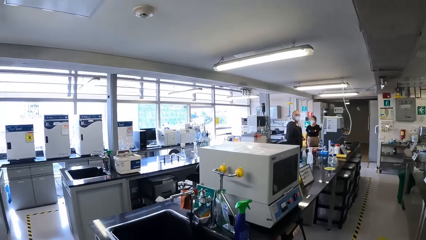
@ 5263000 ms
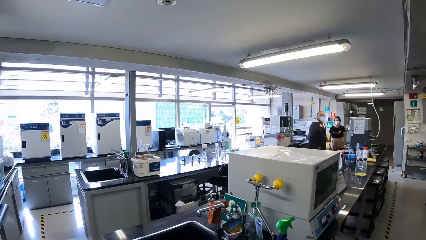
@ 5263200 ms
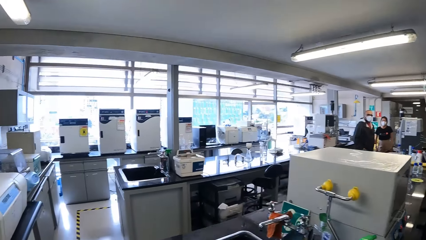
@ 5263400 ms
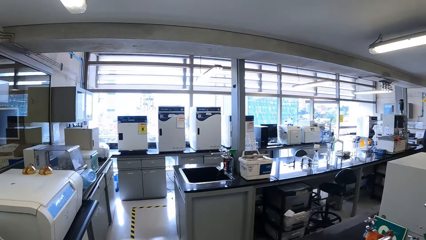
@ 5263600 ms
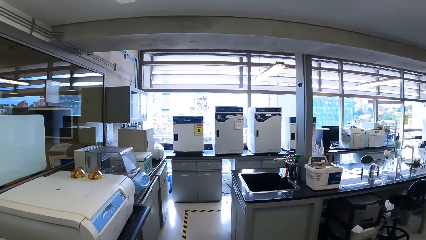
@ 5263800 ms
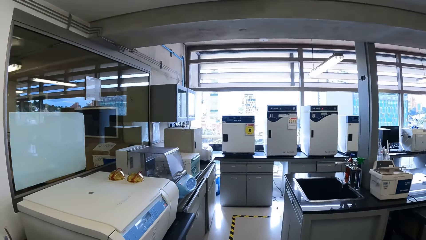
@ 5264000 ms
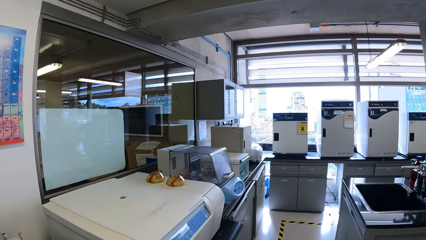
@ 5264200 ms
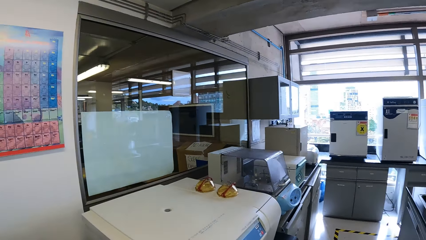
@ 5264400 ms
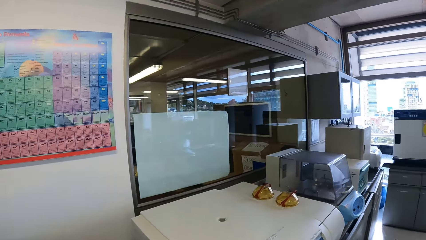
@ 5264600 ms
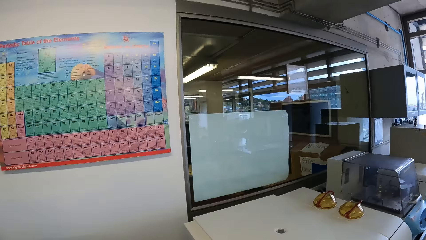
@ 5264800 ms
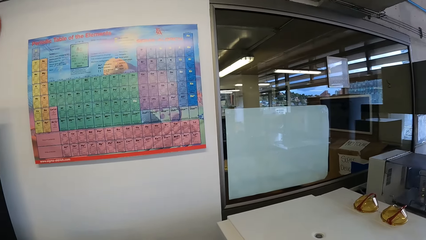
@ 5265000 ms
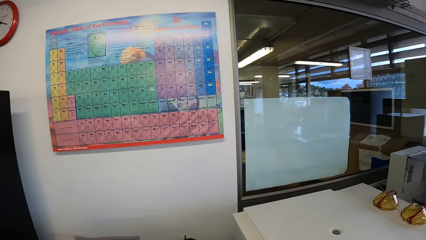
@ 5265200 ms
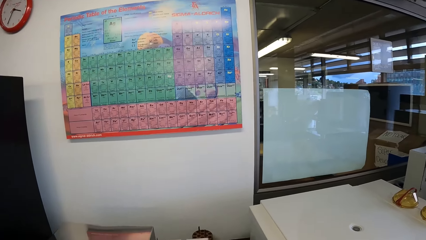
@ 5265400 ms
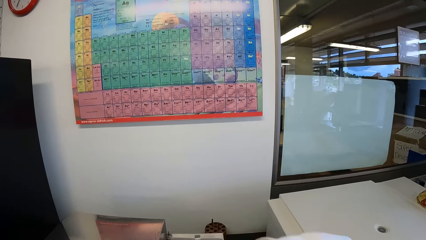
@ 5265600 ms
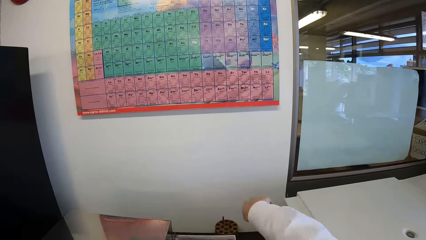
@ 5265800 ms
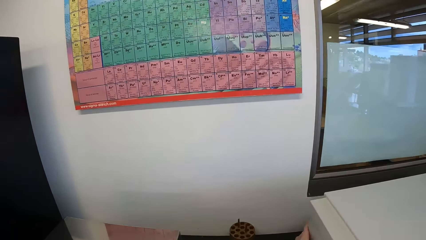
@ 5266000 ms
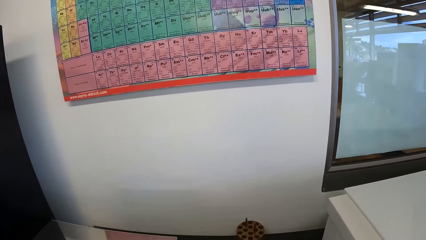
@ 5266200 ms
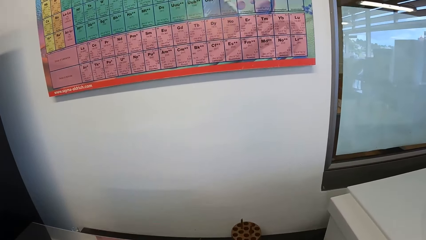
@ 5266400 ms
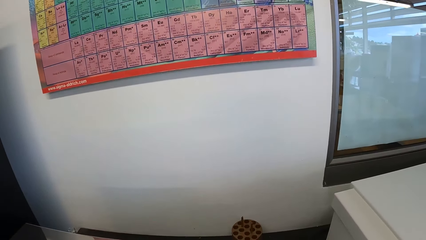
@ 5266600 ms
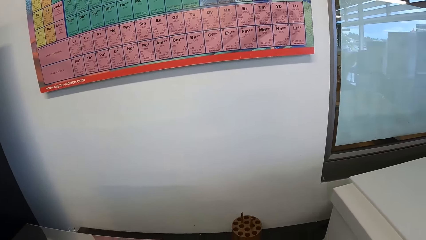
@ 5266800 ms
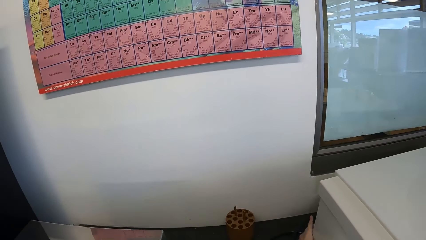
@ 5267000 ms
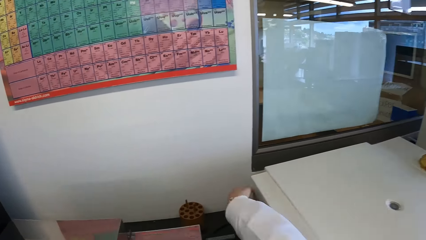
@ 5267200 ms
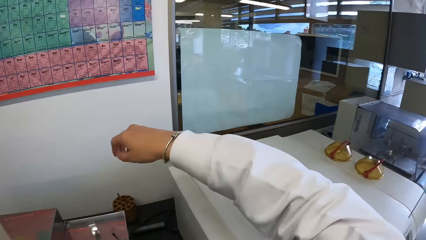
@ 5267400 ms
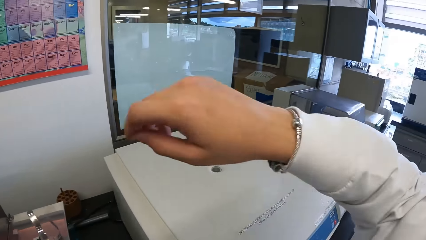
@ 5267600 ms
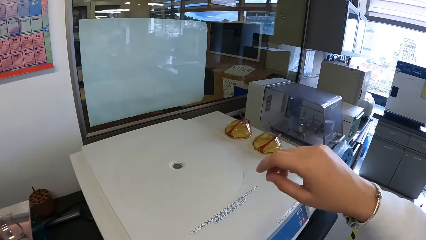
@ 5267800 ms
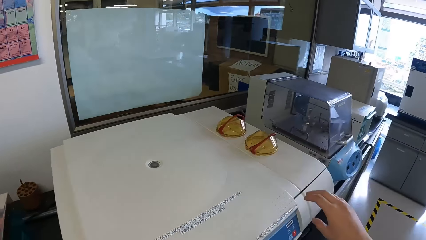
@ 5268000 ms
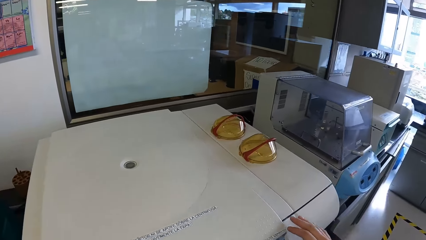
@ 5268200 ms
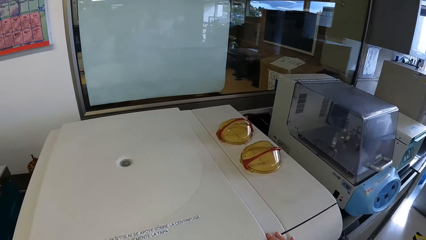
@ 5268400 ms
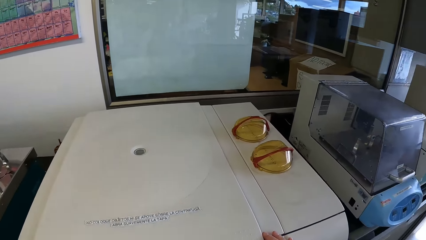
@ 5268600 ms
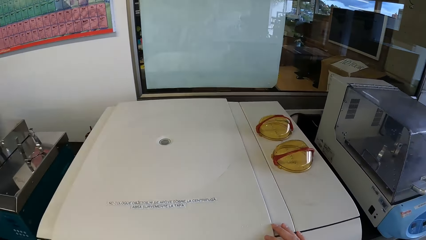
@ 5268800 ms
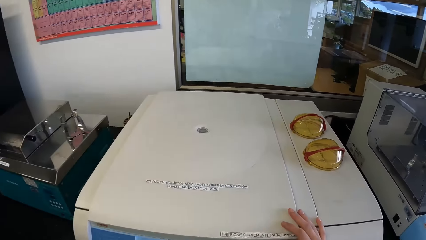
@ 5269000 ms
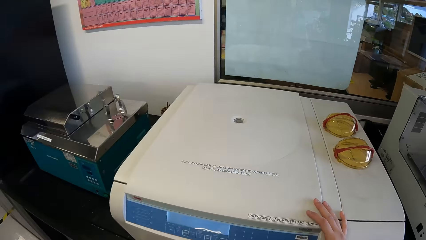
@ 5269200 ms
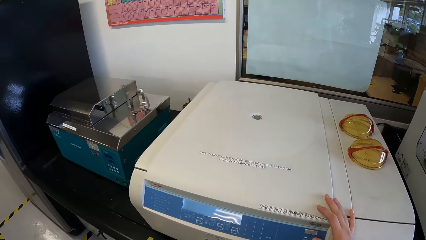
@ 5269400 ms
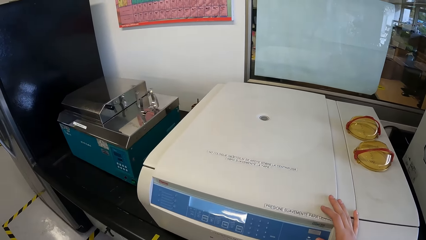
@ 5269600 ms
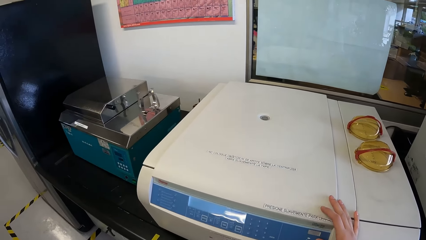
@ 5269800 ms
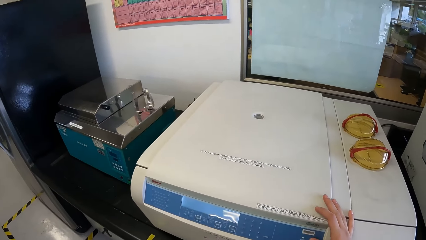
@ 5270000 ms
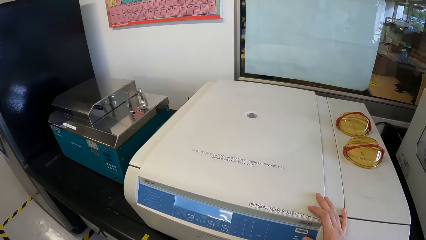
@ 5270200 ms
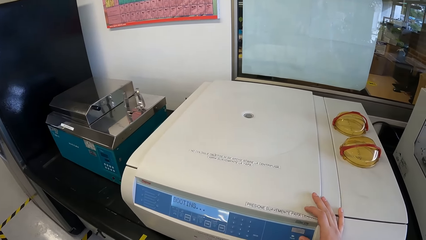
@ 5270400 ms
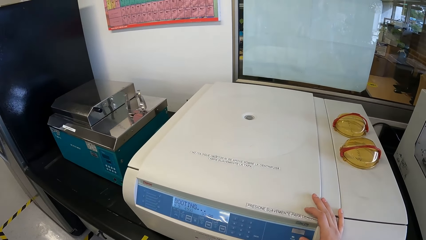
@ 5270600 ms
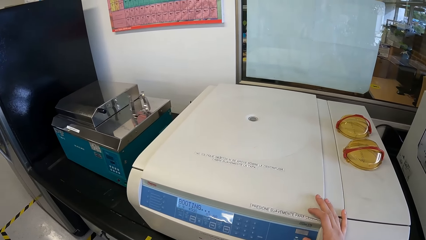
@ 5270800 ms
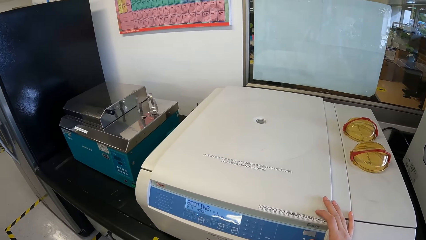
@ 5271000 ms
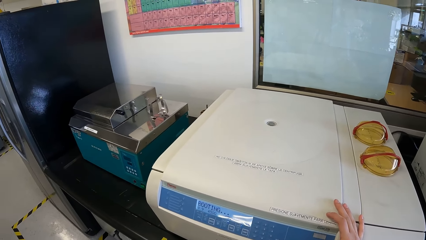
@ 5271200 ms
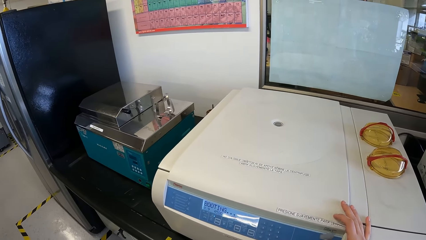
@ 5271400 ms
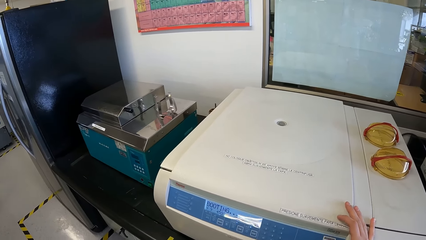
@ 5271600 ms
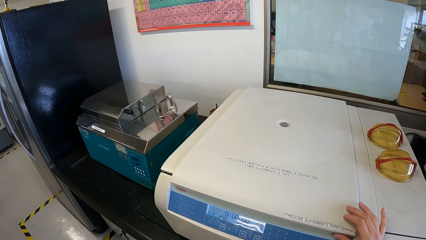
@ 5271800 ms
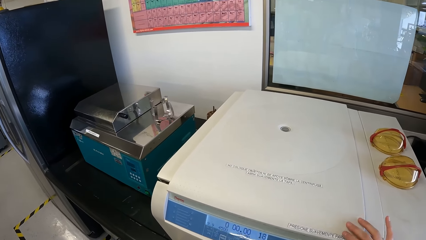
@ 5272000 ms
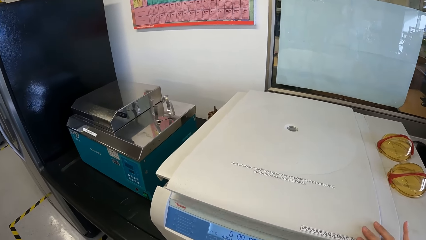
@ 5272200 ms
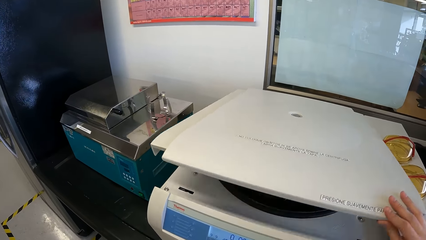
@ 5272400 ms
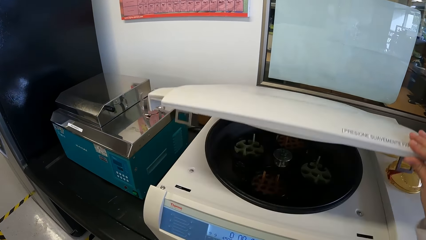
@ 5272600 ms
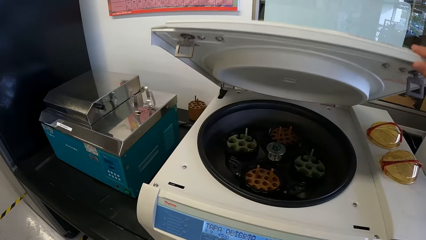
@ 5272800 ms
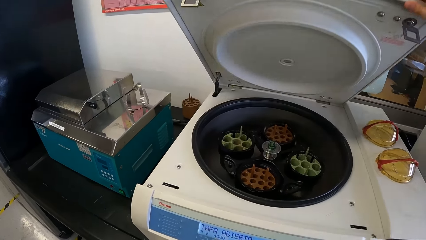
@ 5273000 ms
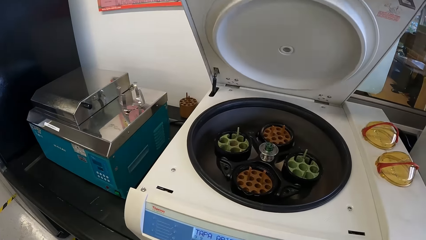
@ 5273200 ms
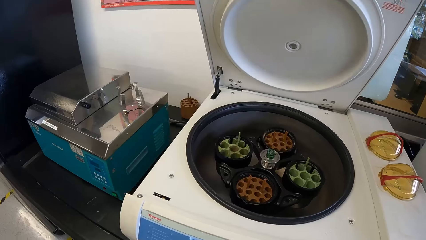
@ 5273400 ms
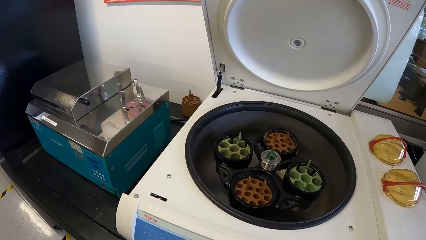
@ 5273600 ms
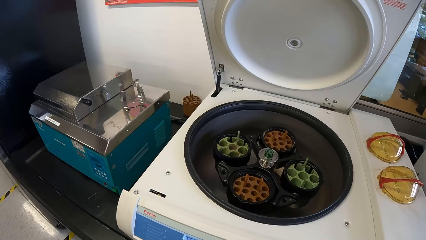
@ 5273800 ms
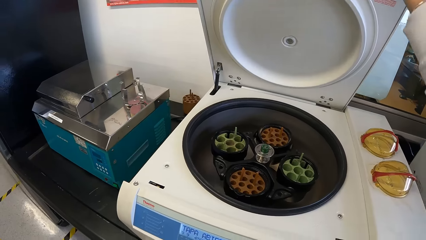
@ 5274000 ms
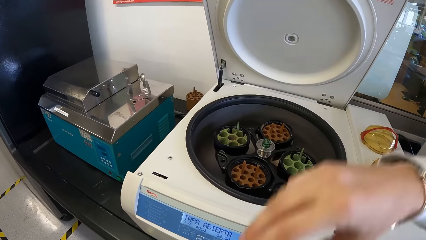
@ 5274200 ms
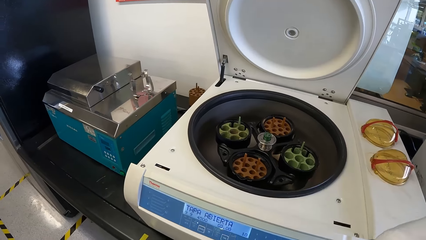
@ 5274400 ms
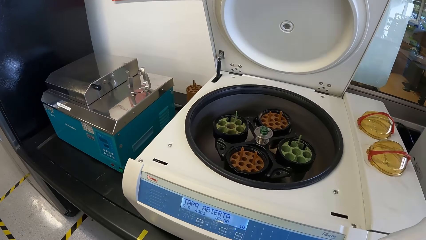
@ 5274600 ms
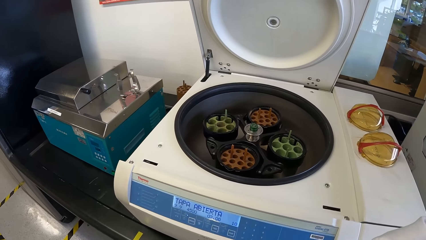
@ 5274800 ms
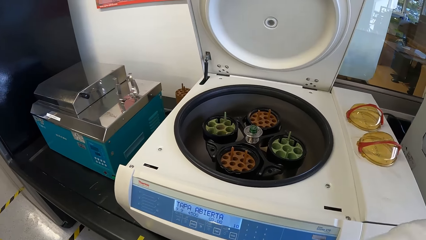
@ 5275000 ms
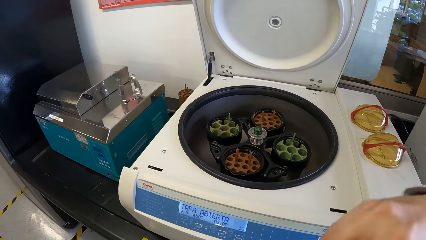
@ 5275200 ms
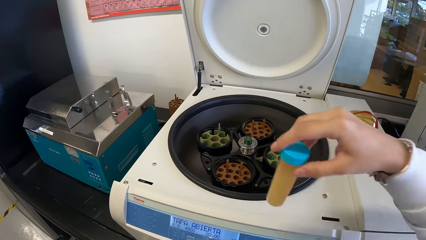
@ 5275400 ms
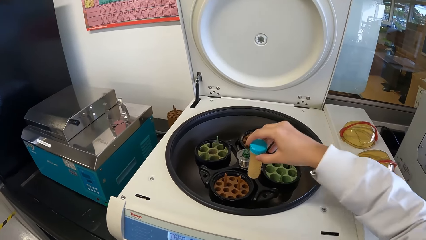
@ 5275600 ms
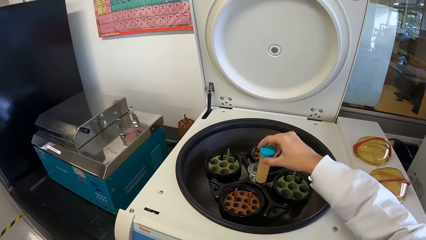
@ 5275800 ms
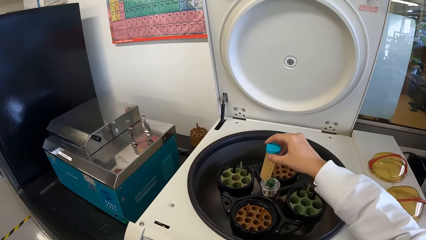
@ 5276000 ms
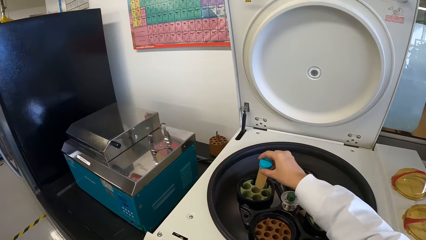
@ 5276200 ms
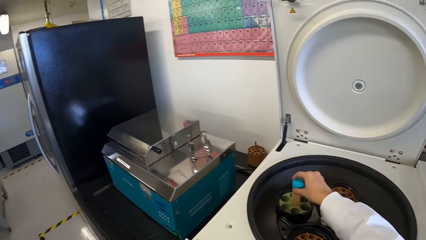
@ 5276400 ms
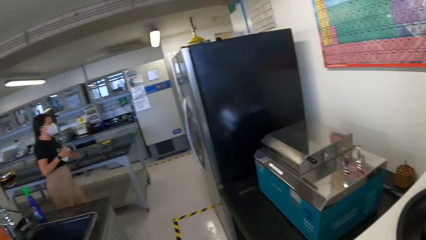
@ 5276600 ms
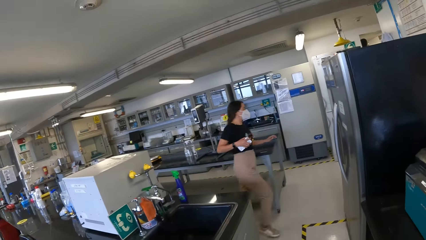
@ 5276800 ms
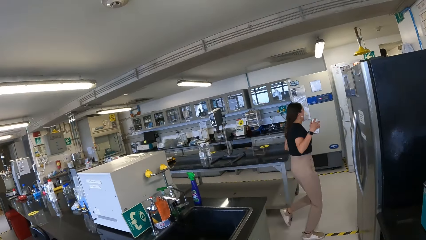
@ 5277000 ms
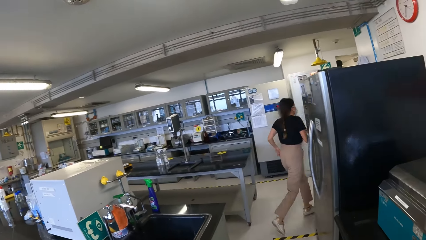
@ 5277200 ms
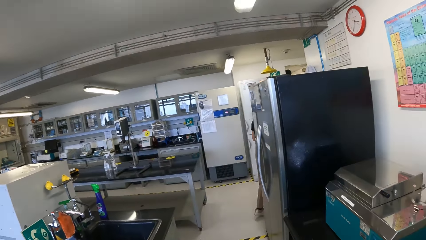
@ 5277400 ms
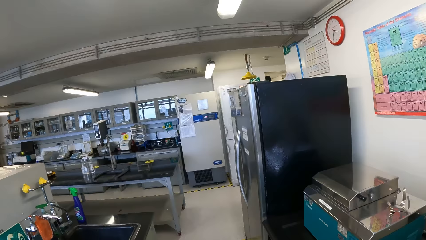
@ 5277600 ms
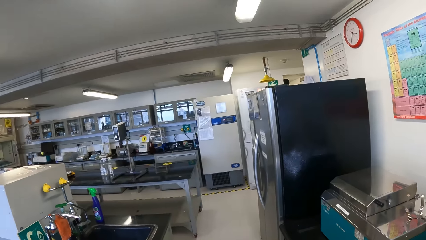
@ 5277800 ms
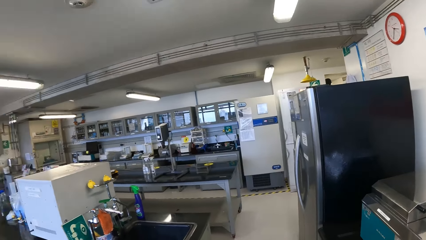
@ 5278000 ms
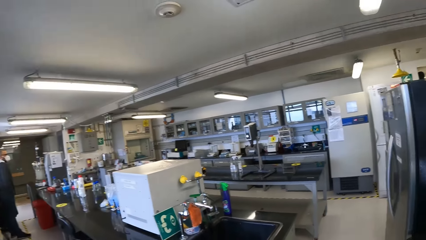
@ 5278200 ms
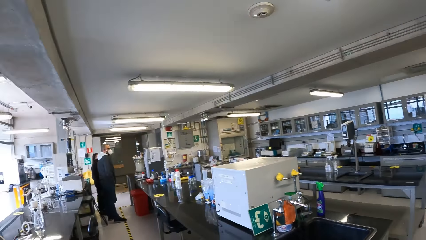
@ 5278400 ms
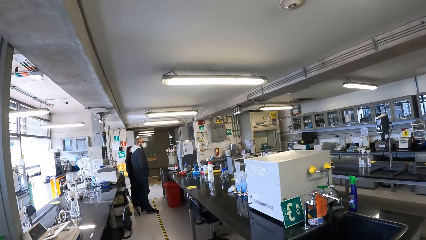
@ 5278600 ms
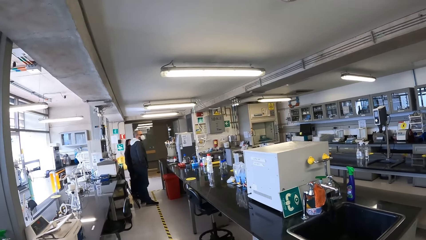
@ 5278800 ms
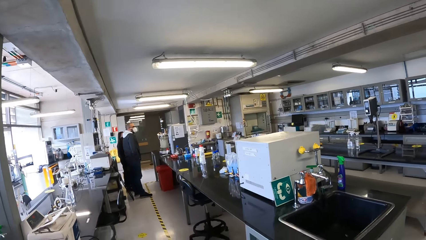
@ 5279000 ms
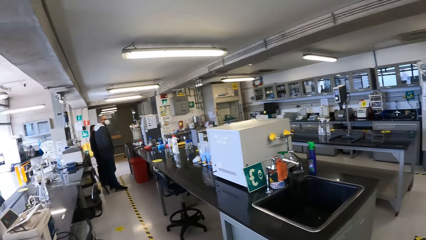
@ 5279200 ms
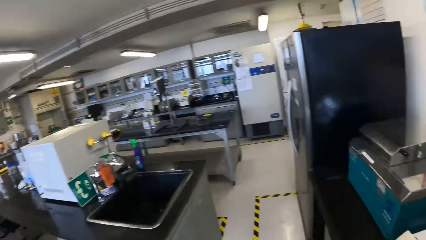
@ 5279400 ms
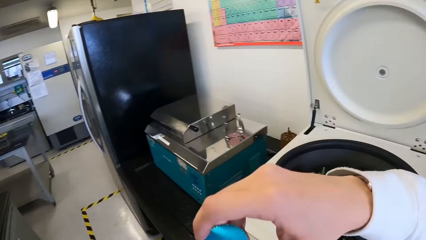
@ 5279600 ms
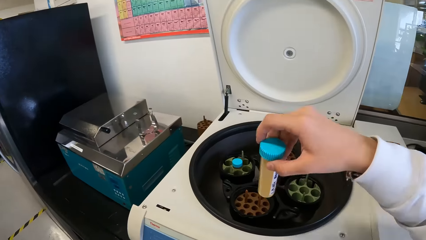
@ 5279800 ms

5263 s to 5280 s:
The camera wearer stares in the laboratory. They operate a centrifuge machine. They open the centrifuge machine. They put a centrifuge tube in the centrifuge machine. They look around the room.
